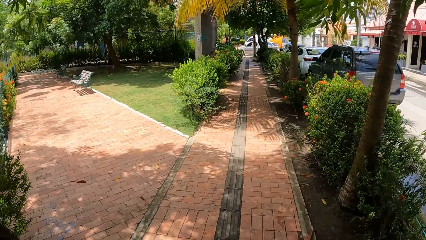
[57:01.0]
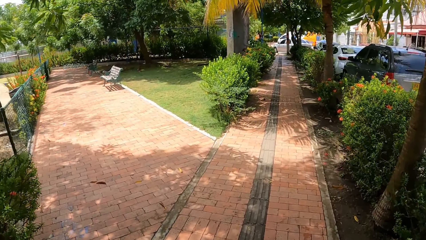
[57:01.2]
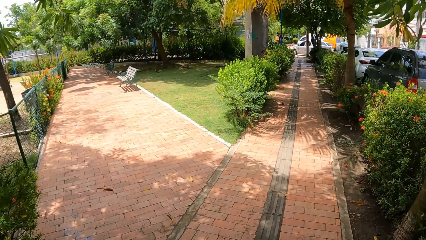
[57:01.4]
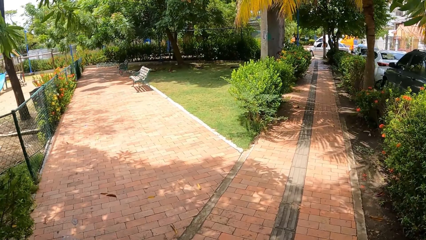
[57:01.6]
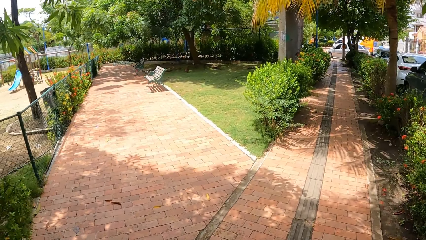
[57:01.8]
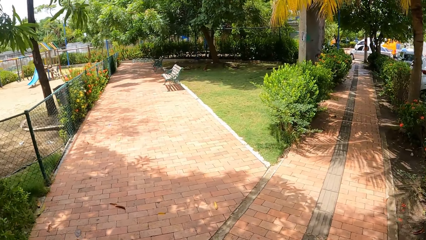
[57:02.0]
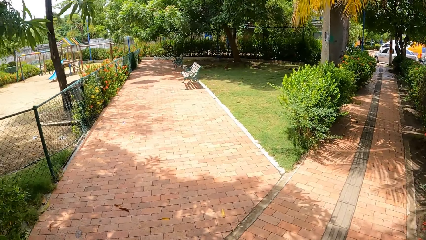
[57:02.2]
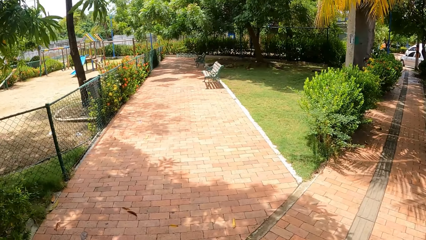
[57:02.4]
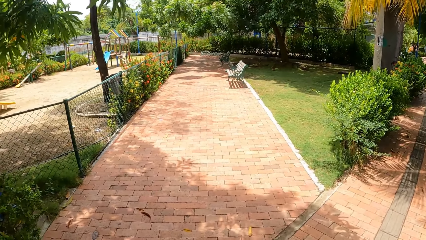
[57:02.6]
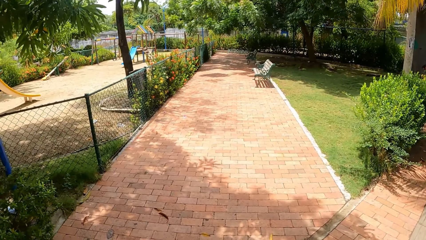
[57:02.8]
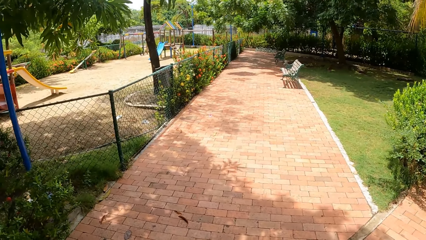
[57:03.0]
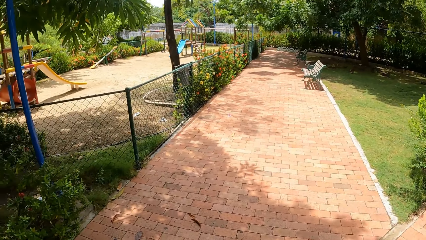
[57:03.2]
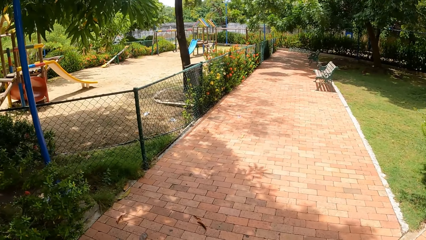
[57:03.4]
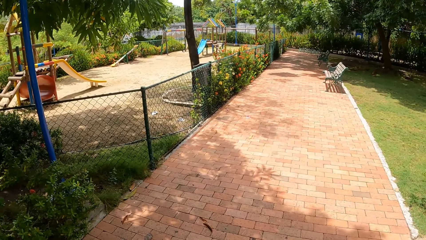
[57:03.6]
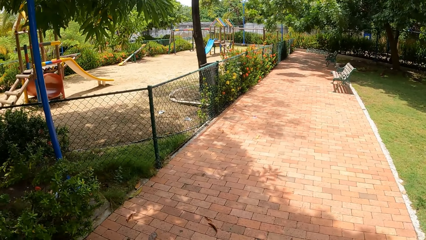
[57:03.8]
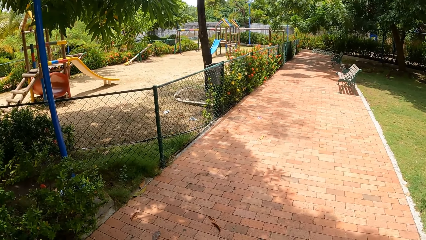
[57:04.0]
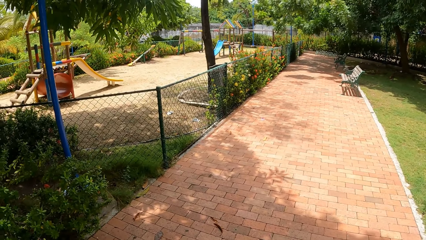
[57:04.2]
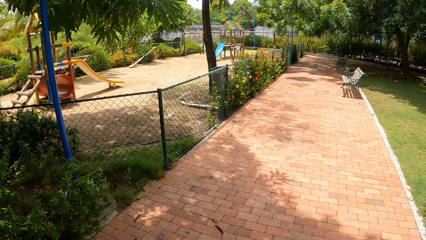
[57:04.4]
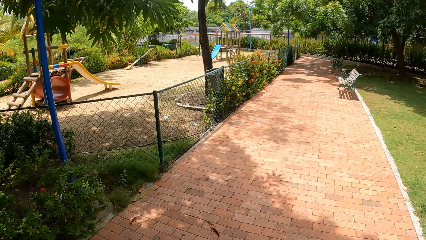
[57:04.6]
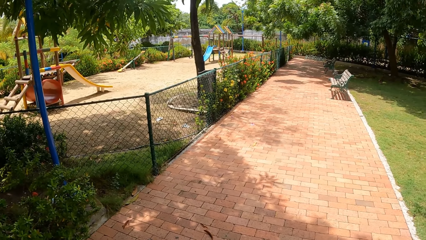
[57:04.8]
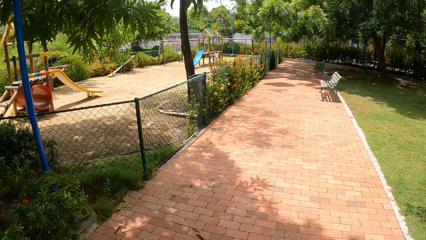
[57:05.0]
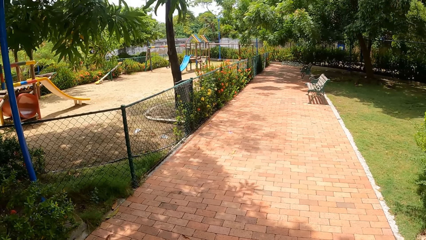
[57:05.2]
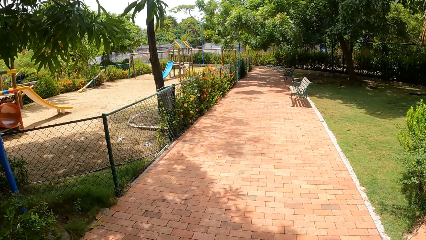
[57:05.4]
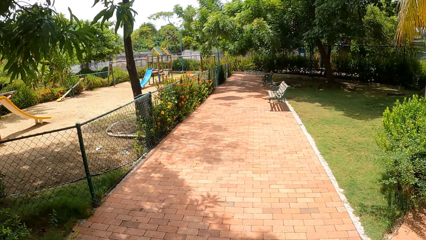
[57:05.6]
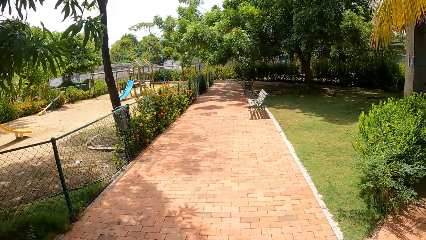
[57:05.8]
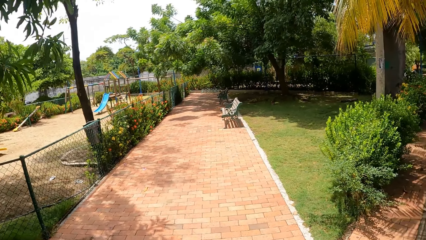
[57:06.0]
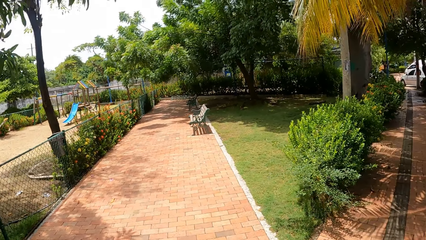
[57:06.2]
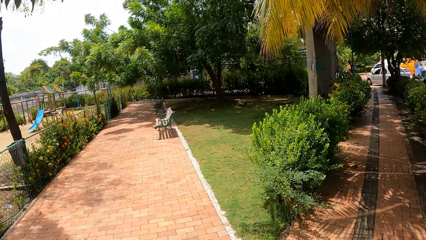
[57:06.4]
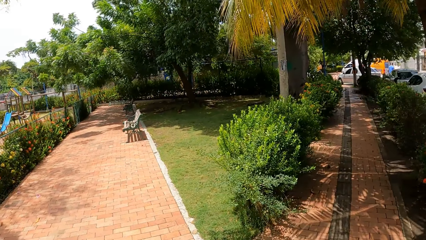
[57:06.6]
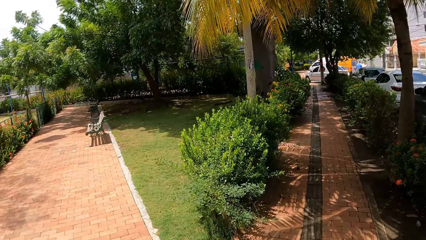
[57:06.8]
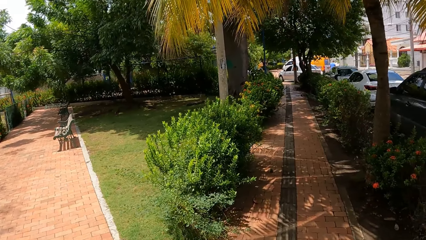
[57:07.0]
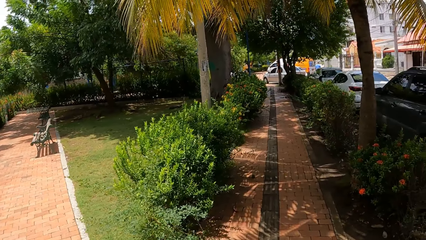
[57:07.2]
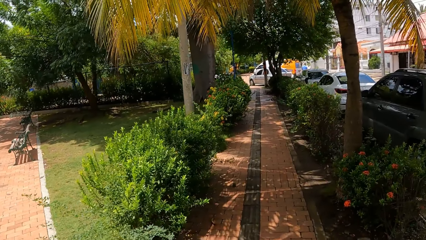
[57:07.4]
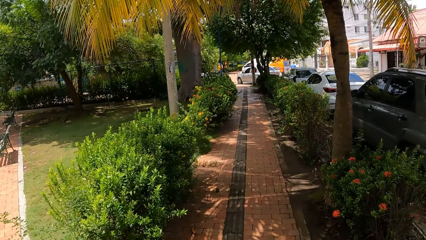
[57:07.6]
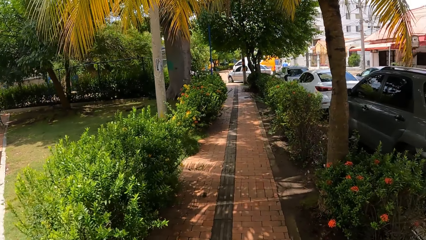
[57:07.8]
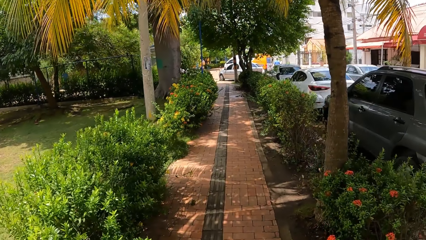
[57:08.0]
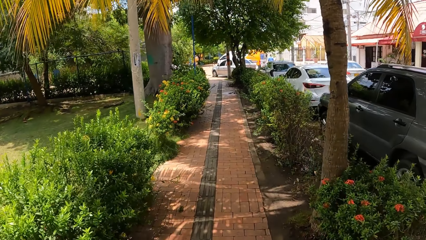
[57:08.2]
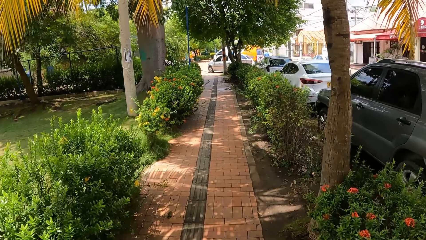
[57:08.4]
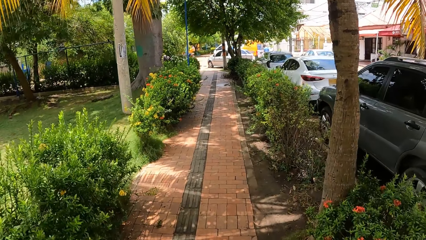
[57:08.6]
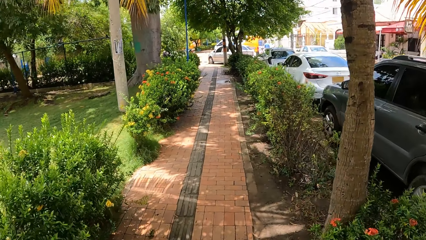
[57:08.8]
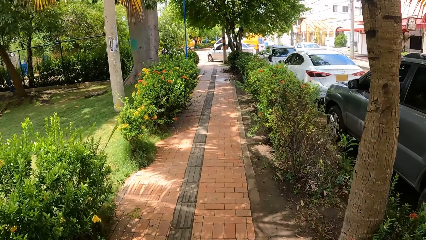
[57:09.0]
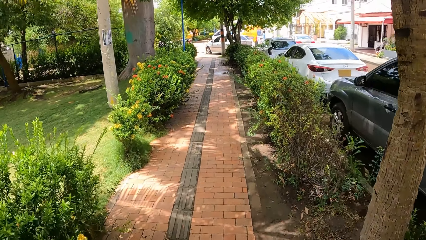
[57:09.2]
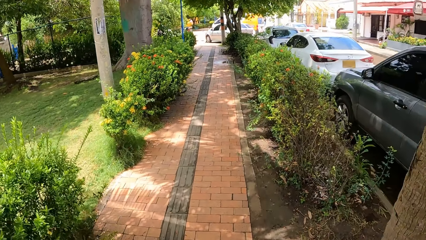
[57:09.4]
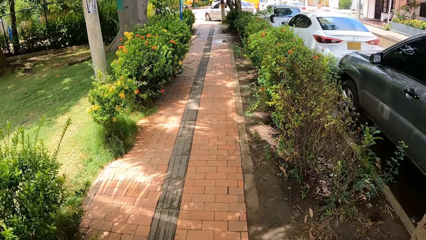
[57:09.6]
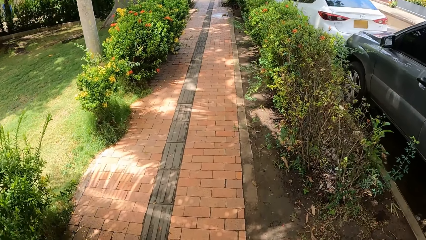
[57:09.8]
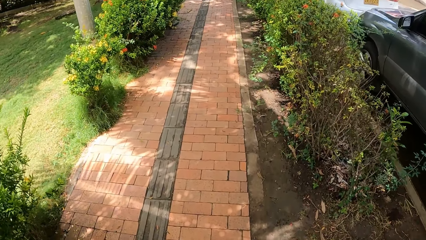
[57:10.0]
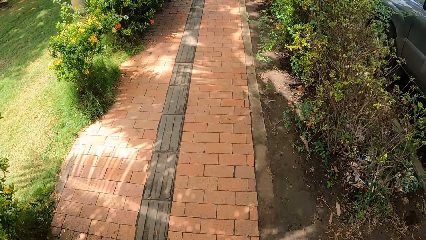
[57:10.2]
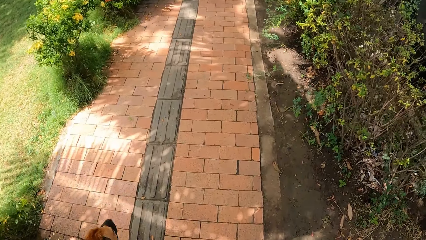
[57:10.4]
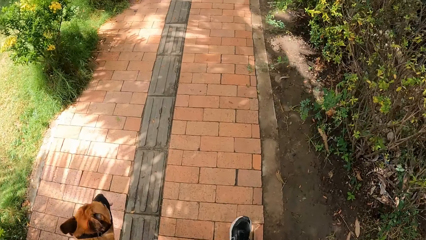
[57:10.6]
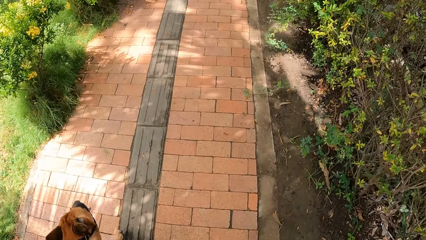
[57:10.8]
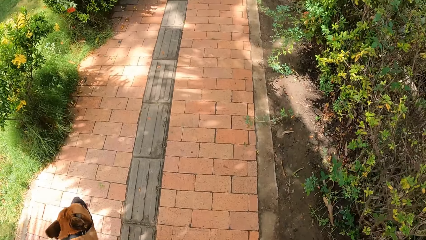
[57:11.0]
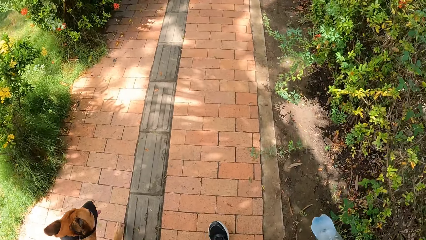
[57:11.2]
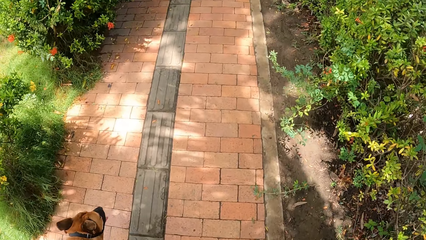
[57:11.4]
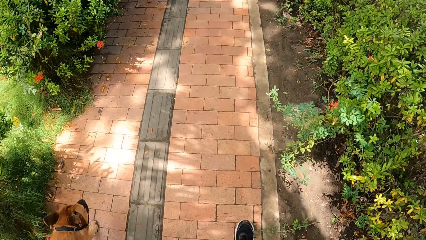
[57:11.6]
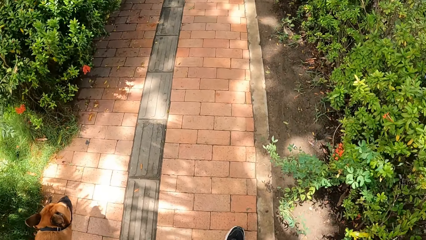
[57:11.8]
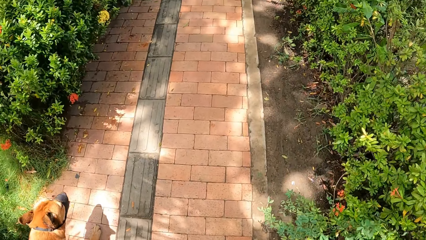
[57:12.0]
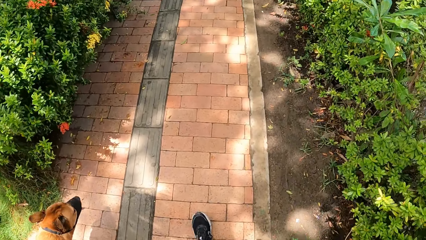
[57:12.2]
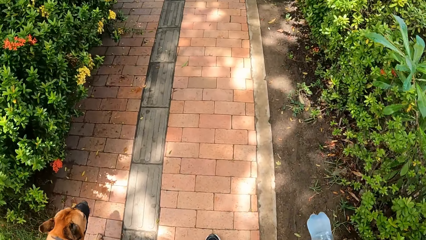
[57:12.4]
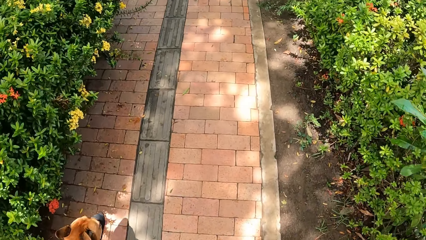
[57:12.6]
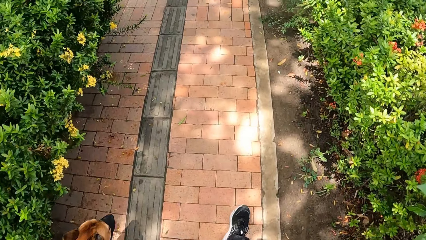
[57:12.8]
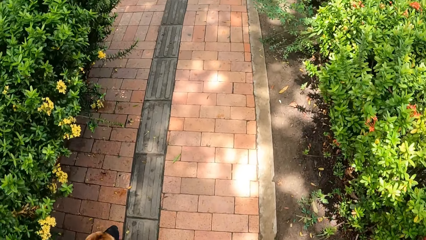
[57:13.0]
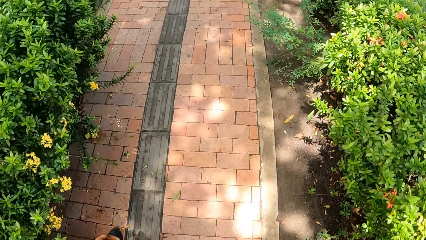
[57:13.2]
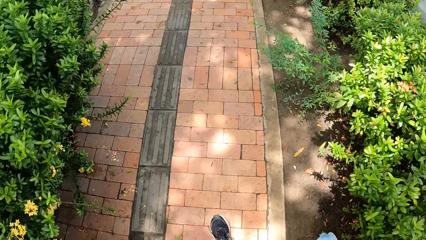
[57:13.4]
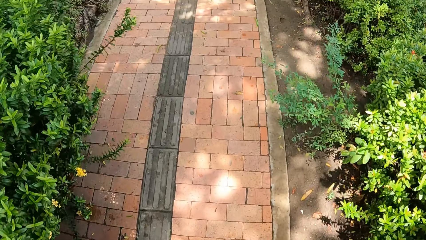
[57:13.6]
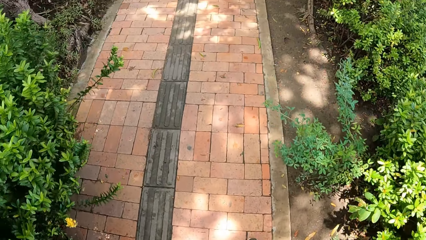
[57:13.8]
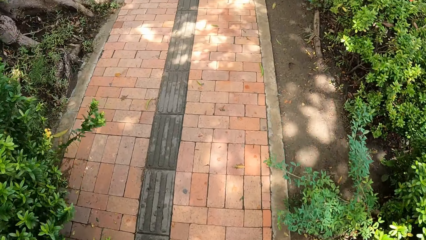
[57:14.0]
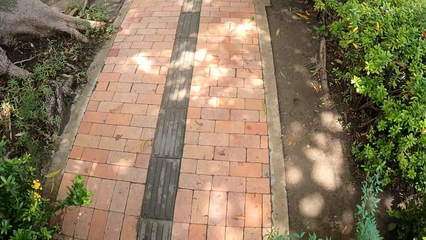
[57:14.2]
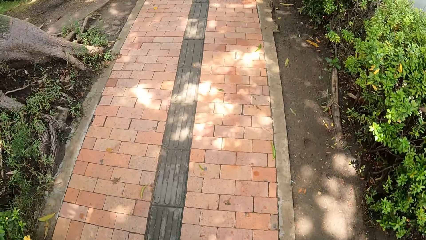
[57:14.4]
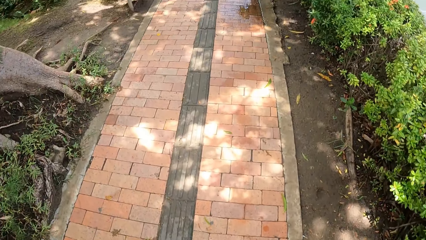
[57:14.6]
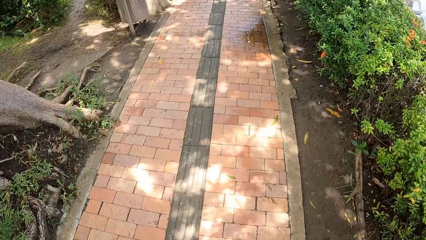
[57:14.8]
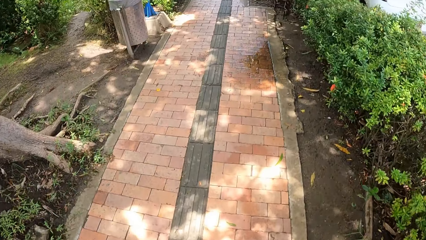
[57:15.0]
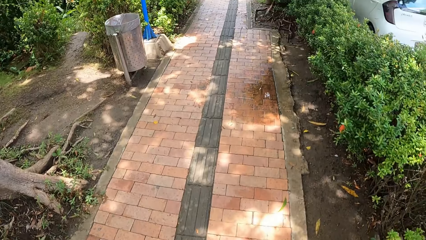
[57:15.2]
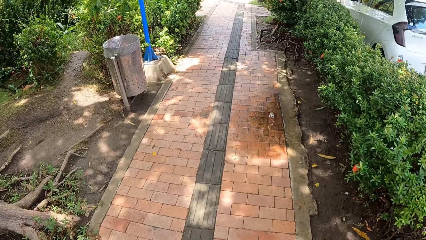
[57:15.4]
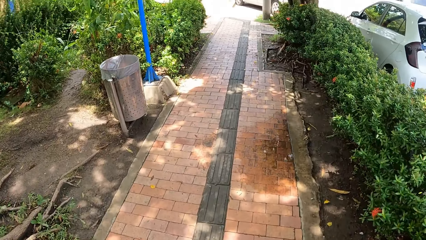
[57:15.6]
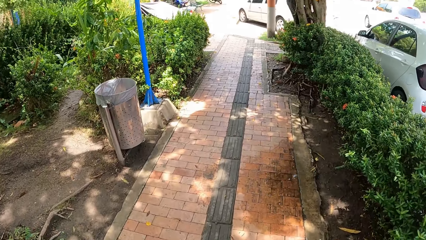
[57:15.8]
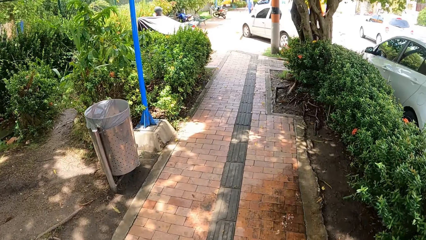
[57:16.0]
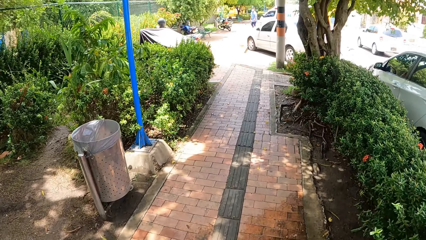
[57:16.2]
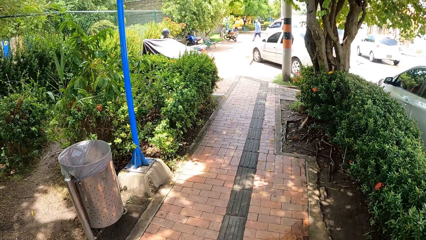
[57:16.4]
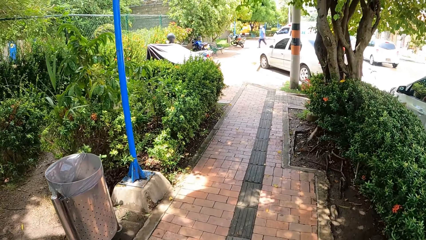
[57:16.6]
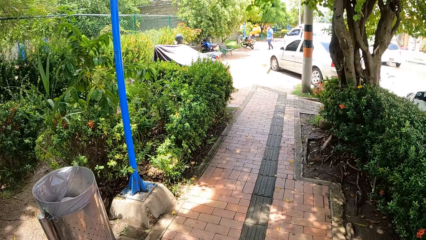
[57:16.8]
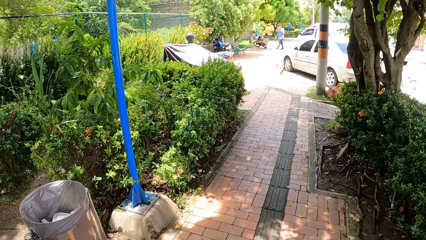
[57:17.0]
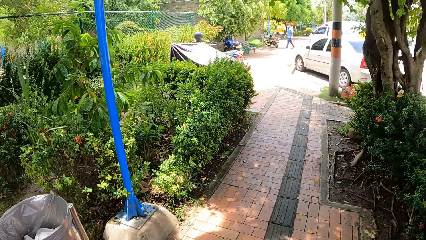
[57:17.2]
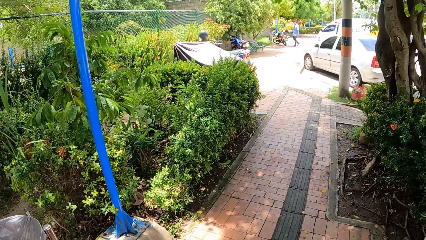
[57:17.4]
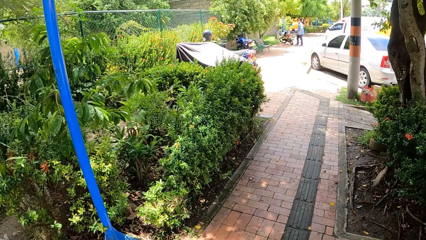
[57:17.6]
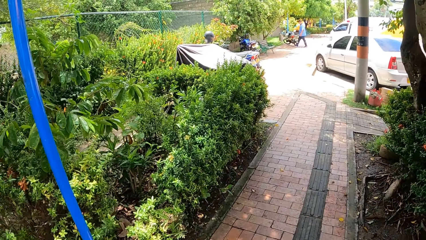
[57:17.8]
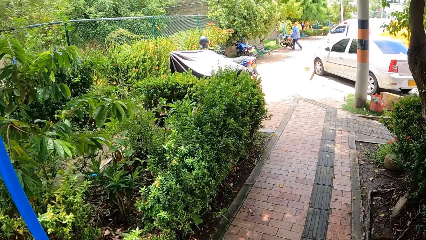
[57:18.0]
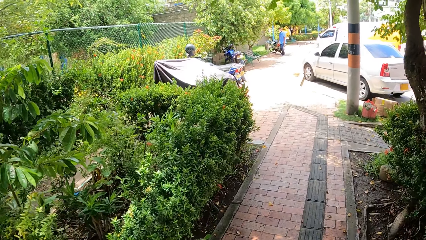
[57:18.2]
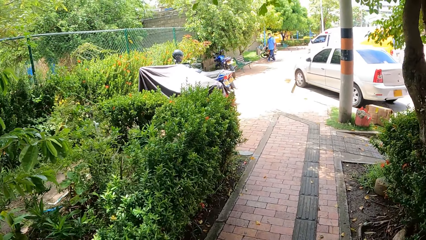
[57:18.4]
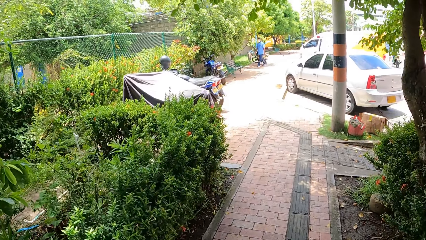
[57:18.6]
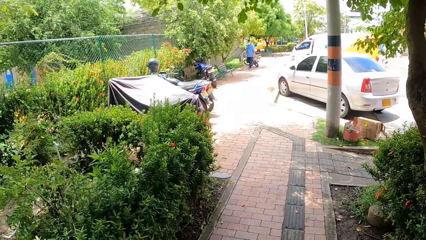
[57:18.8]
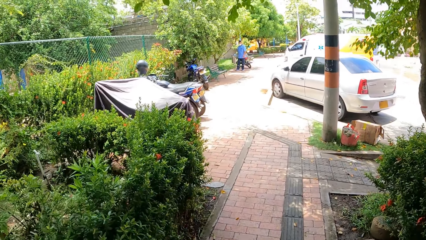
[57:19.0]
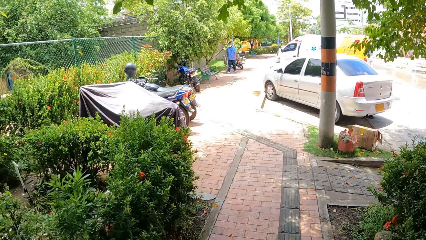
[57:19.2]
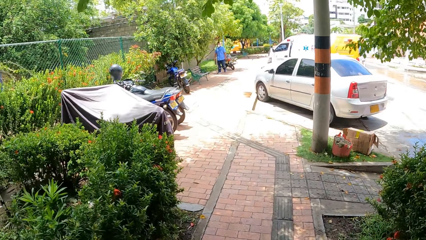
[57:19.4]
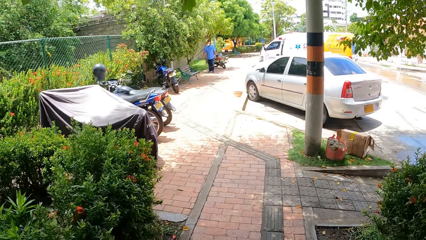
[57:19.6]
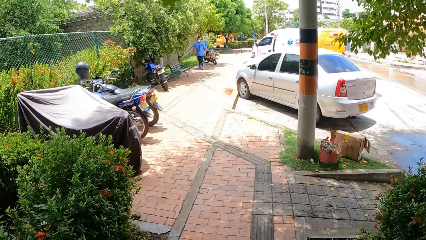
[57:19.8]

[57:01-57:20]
The camera wearer looks around. They walk a dog. They walk a dog again.
